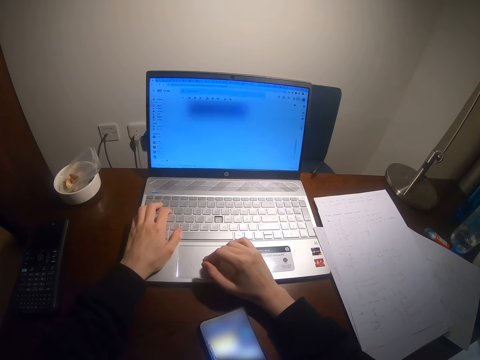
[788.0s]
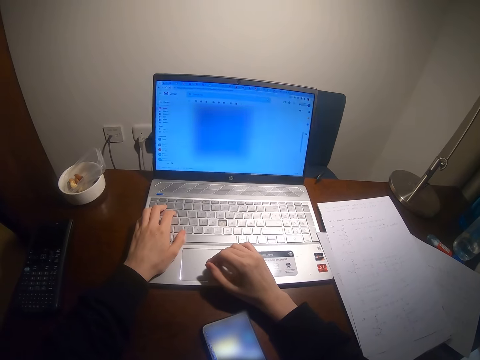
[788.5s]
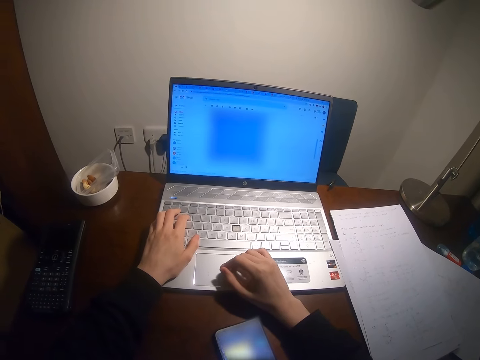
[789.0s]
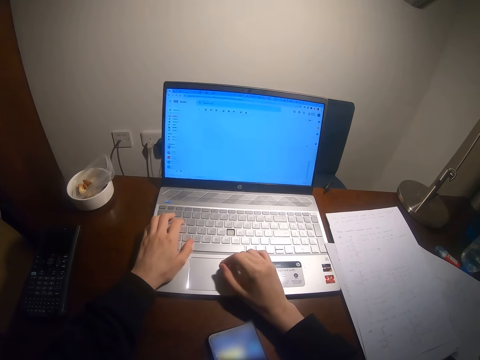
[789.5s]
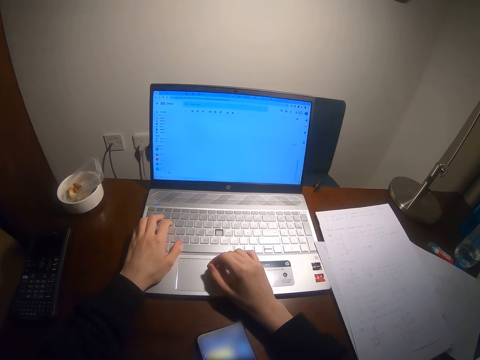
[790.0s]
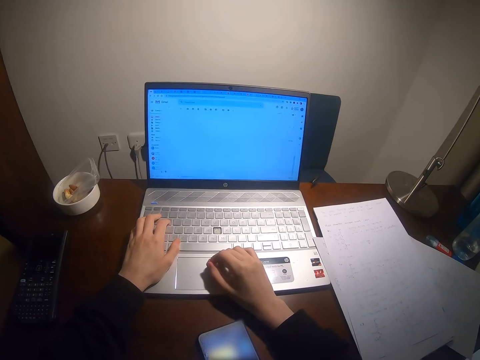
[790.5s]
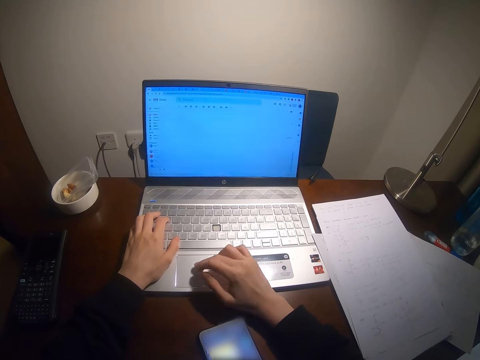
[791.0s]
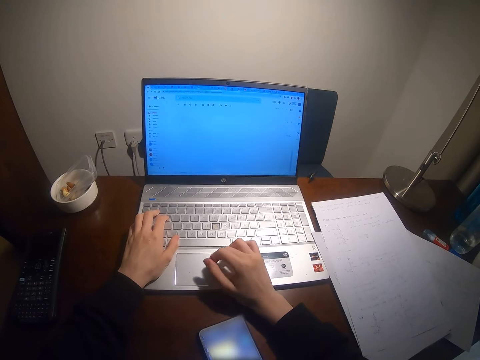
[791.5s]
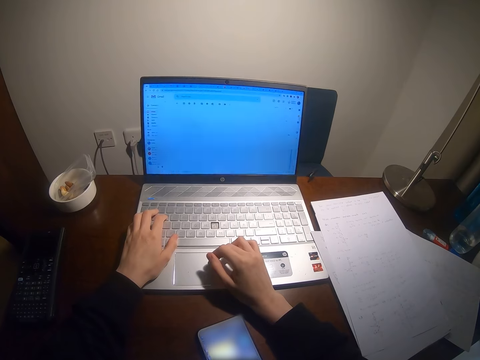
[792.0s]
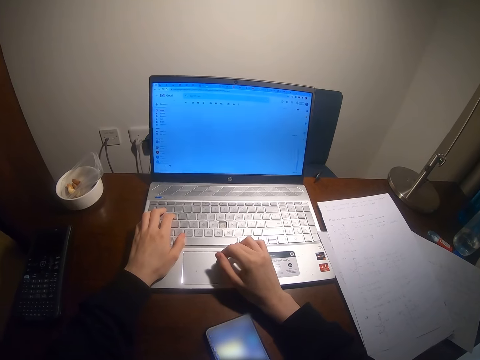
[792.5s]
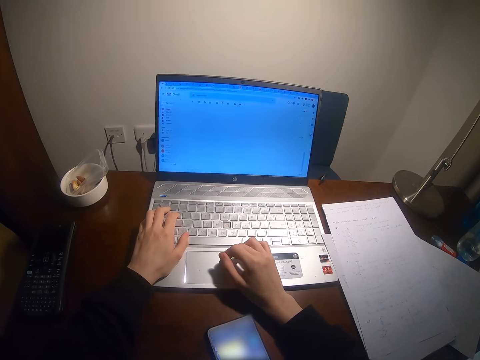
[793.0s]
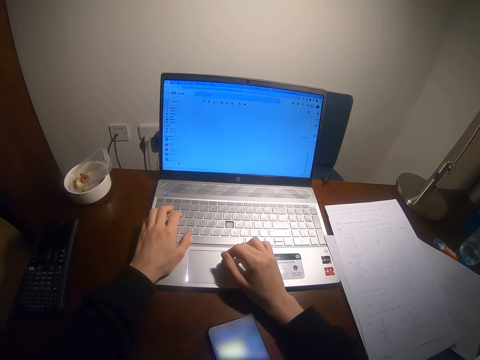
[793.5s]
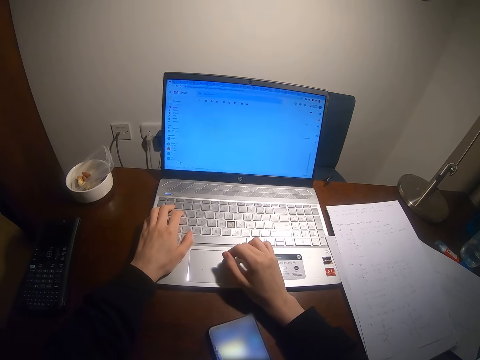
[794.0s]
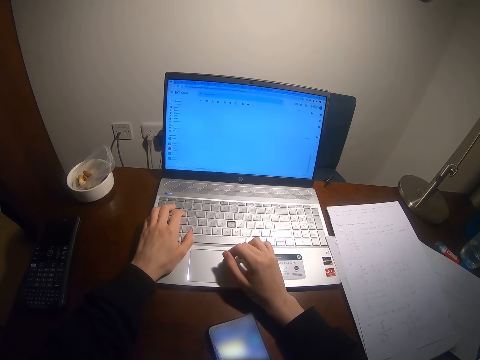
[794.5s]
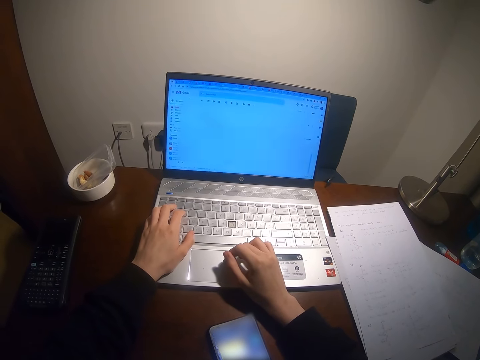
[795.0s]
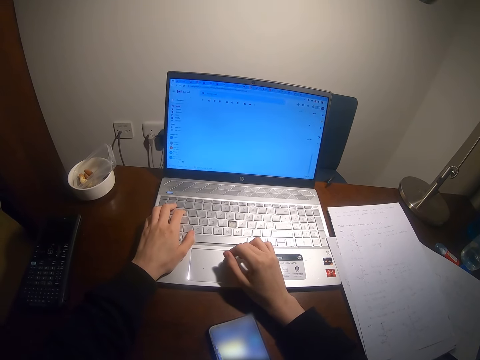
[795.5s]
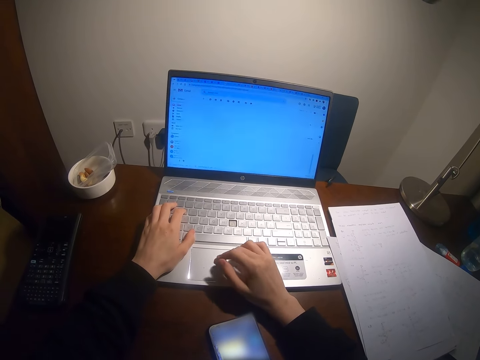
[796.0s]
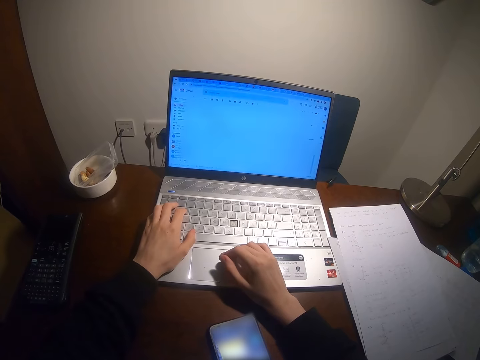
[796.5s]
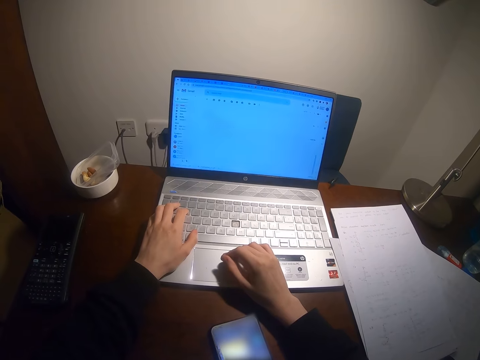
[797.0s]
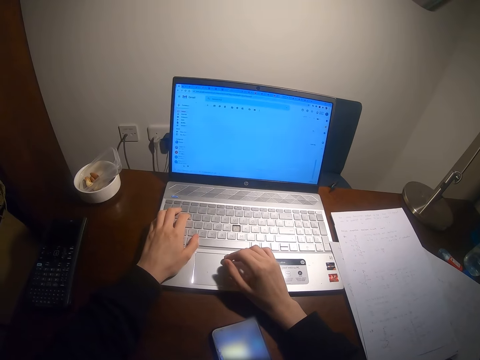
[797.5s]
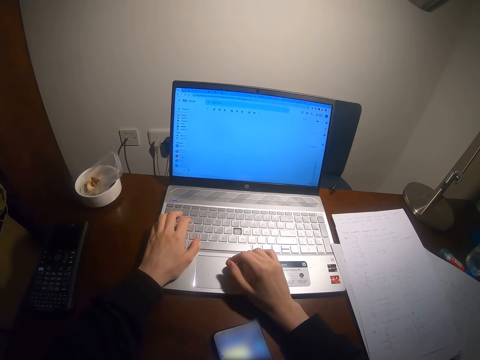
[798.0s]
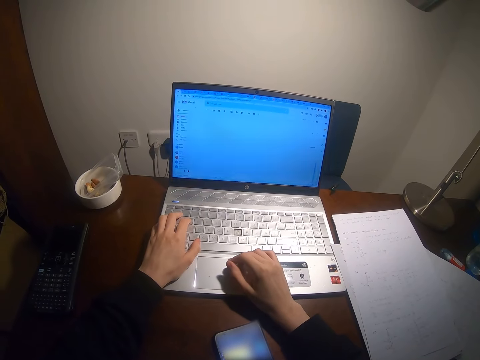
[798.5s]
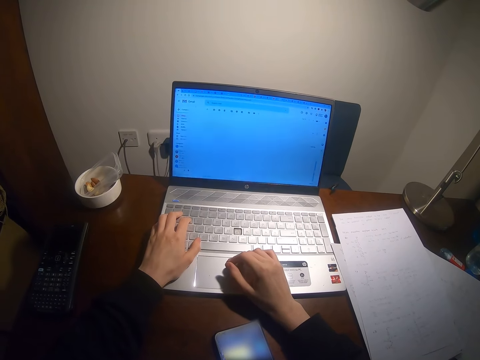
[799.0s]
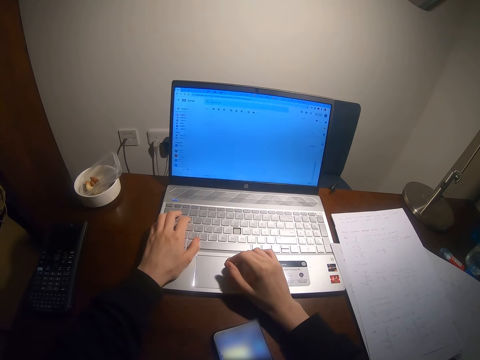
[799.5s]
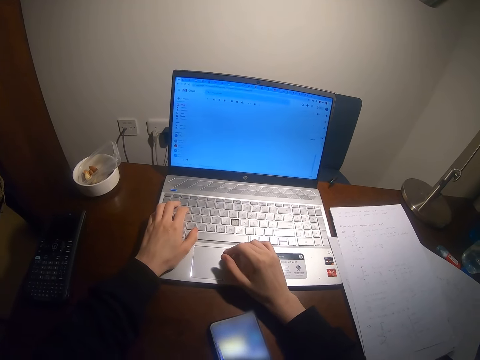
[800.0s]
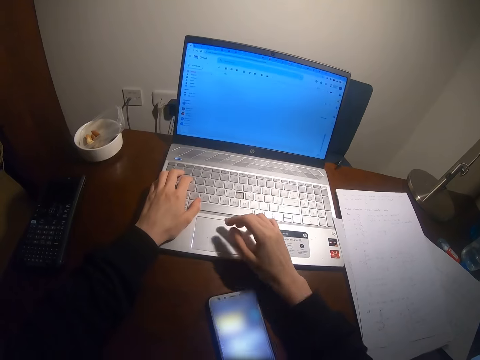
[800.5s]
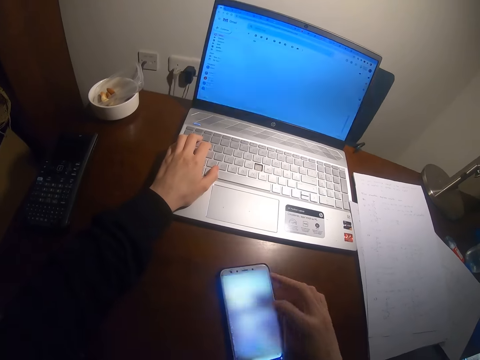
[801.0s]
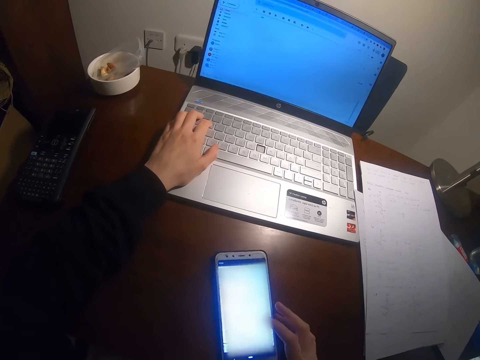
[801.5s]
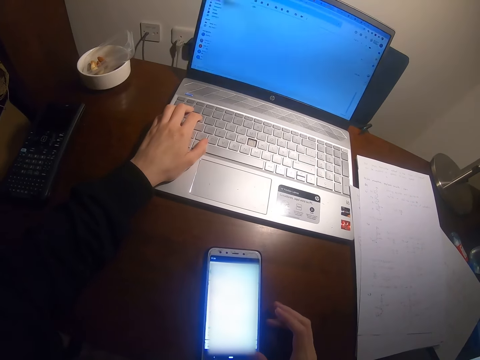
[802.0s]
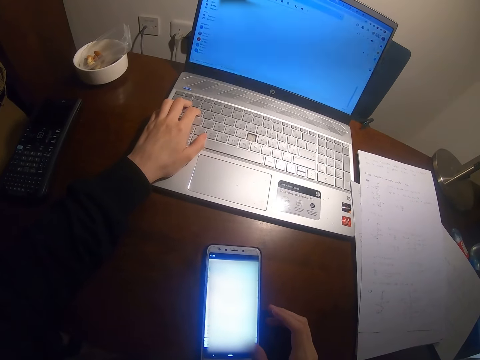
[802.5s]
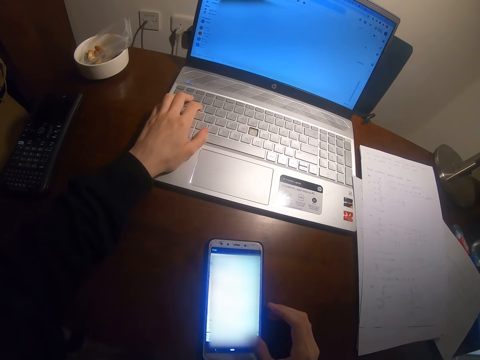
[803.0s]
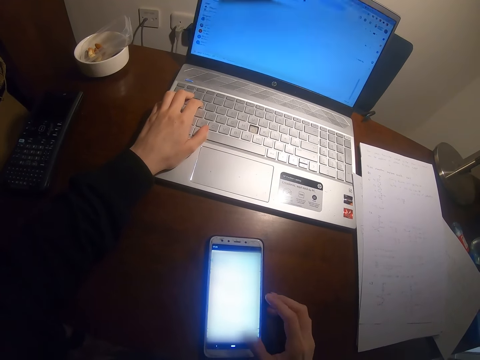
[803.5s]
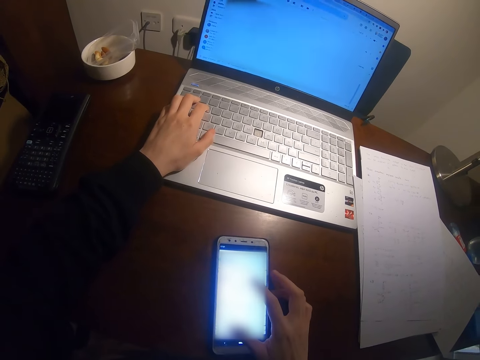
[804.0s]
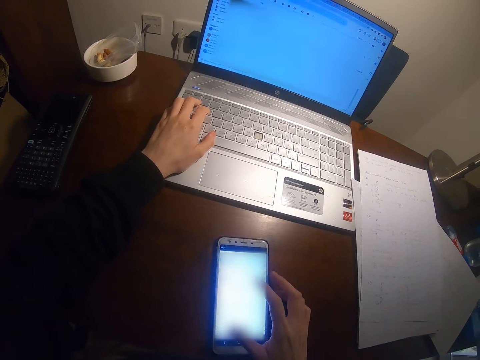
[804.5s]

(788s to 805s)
The camera wearer types on the keyboard with both hands. They dial on the phone. They scroll the phone with the right hand.

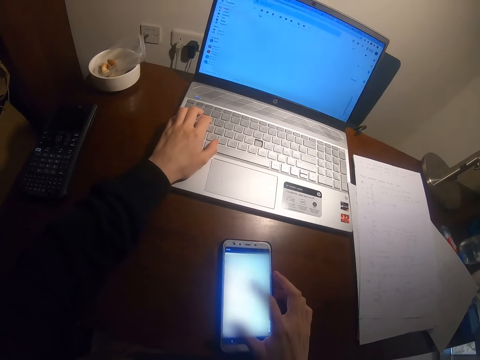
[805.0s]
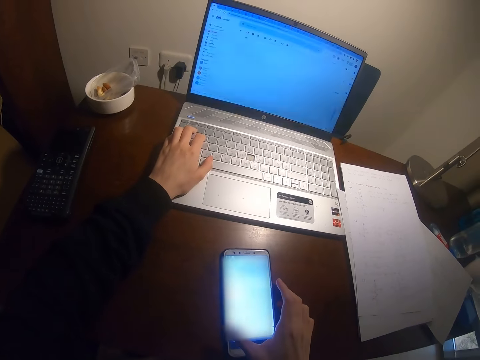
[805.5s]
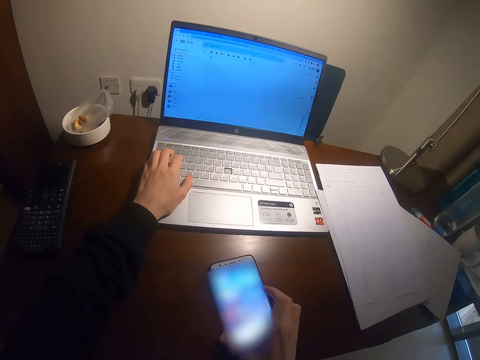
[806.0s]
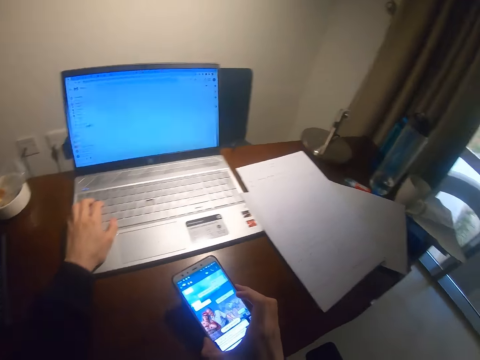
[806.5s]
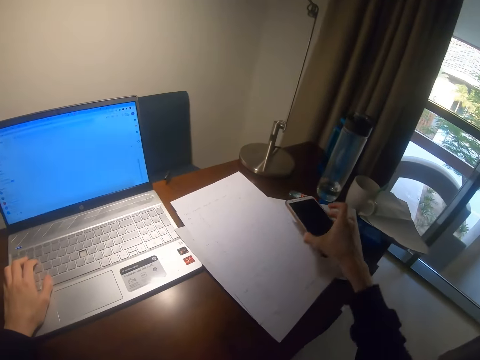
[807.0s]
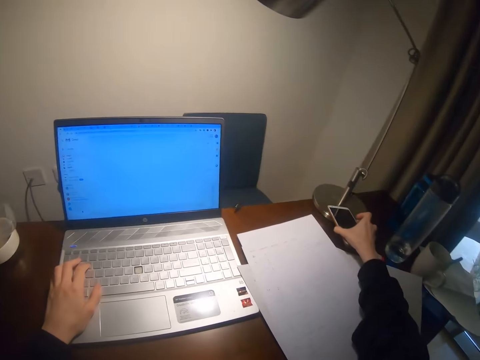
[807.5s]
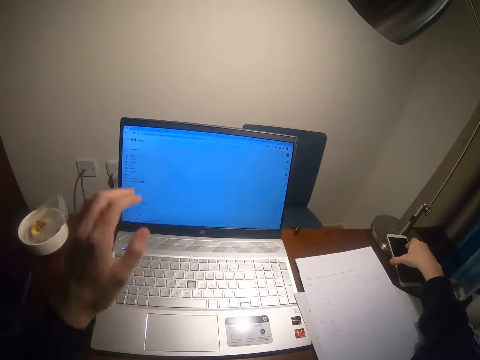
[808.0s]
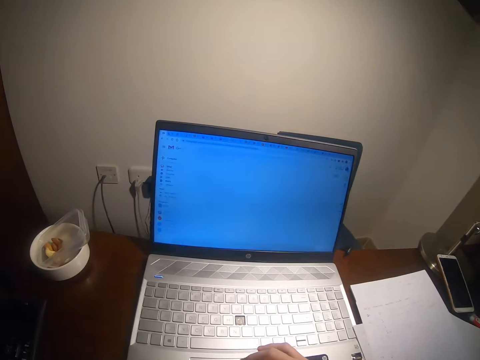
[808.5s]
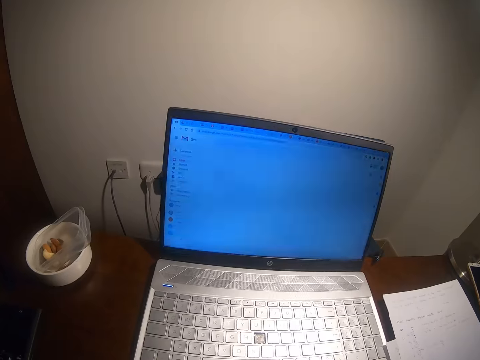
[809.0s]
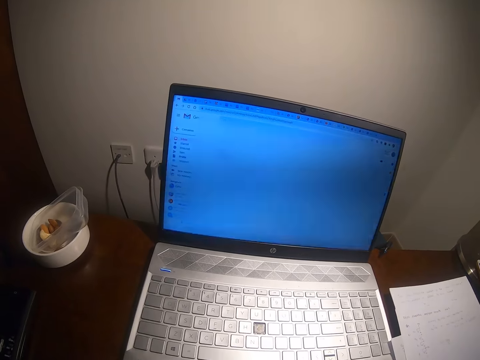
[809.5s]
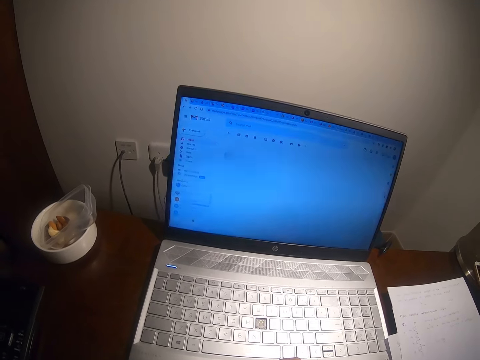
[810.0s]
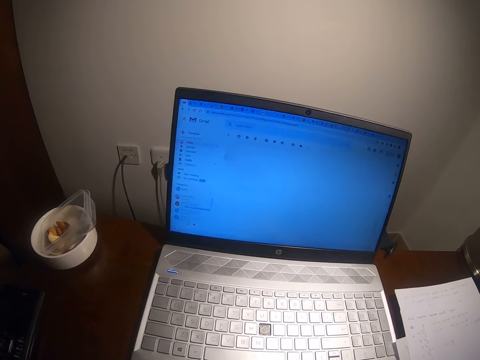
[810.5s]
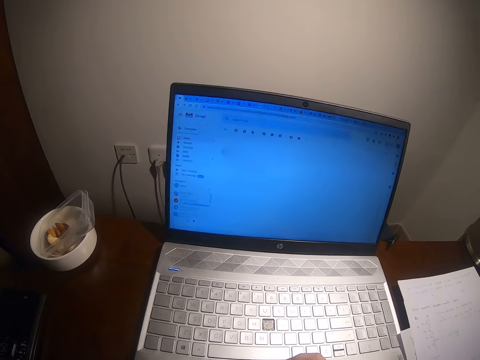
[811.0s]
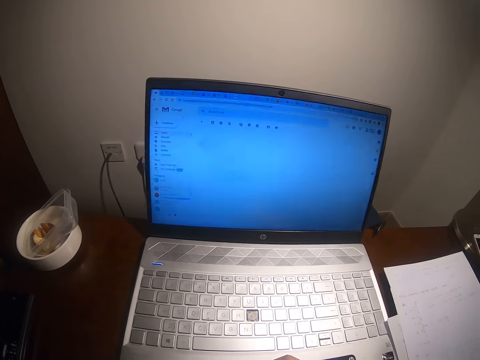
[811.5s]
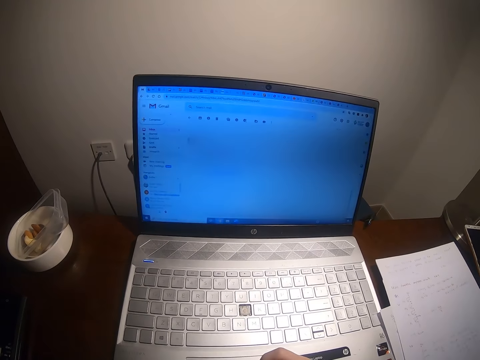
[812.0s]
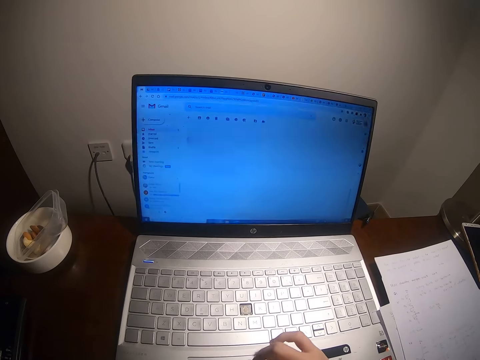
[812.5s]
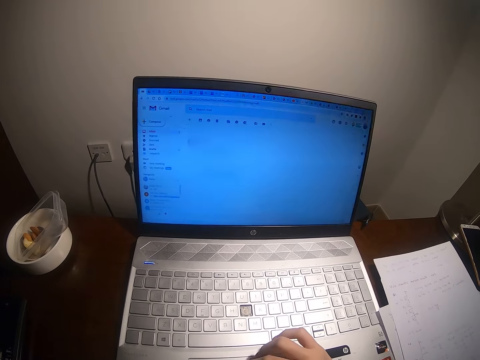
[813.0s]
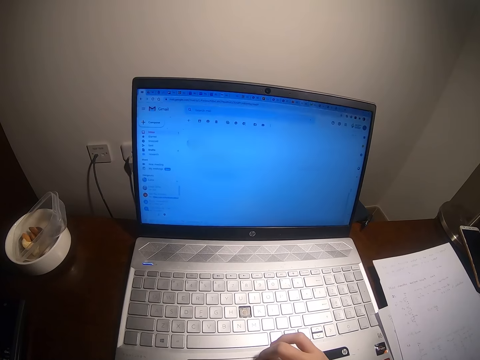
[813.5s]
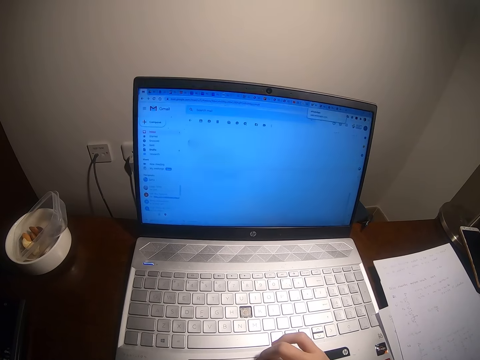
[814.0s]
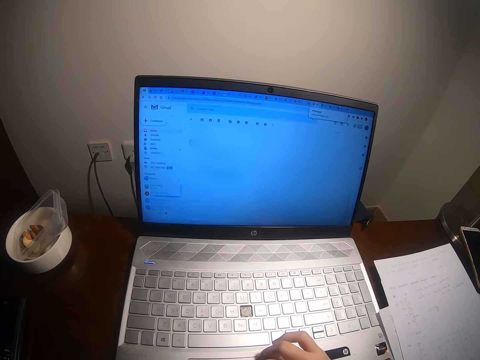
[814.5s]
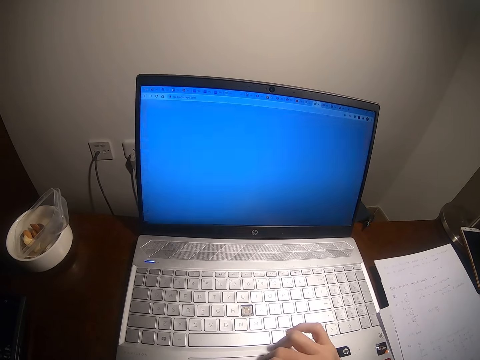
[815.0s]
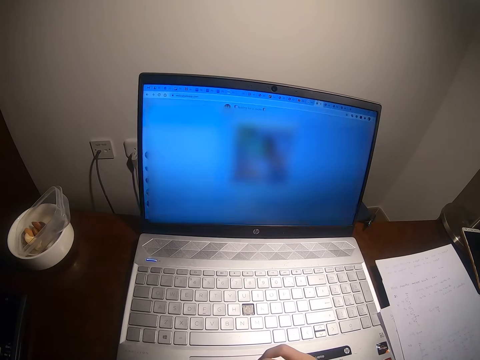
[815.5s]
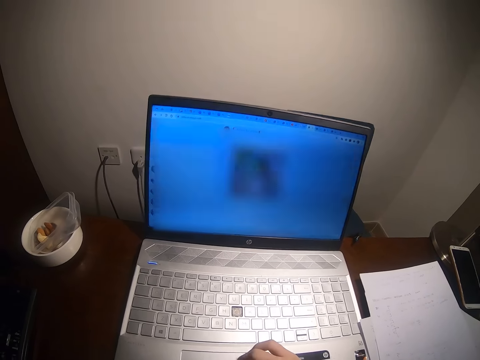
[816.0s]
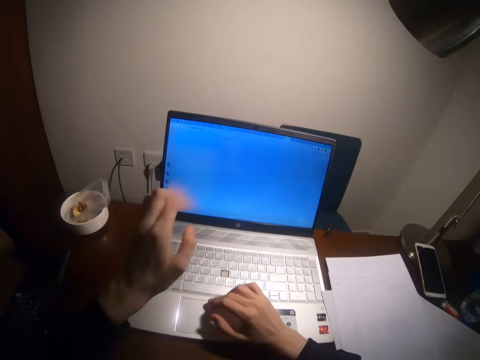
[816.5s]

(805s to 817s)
The camera wearer moves the phone on the table. They put the phone on the table. They adjust the camera with the left hand. They type on the keyboard with the right hand. They use the laptop.
